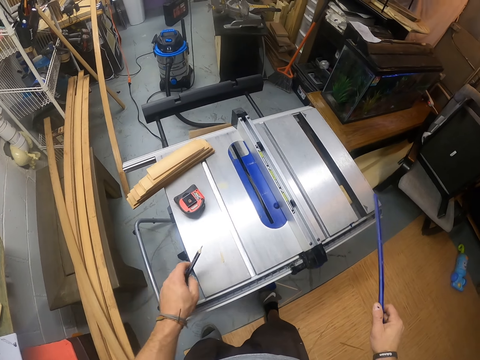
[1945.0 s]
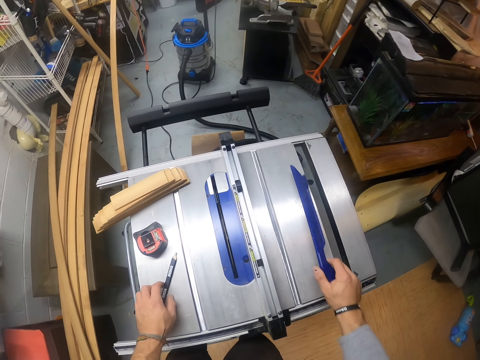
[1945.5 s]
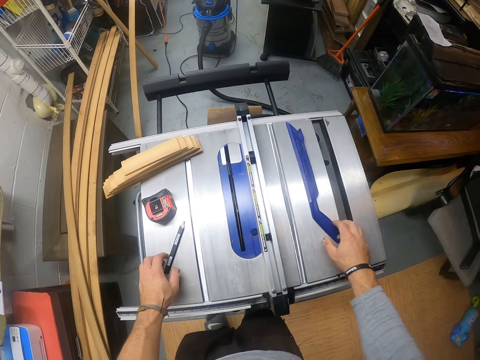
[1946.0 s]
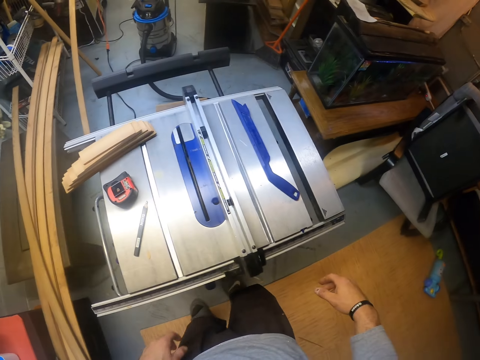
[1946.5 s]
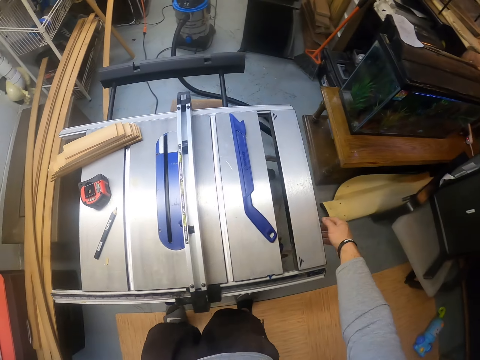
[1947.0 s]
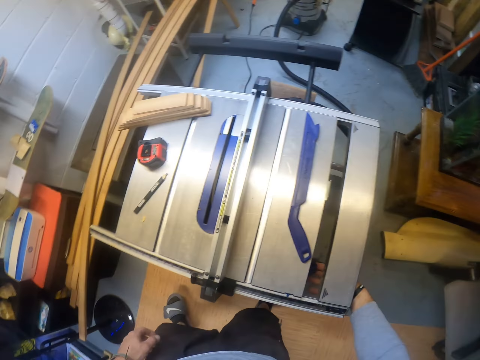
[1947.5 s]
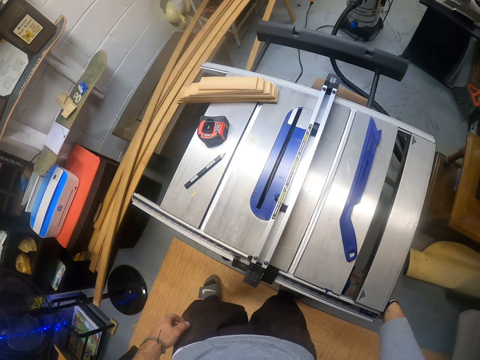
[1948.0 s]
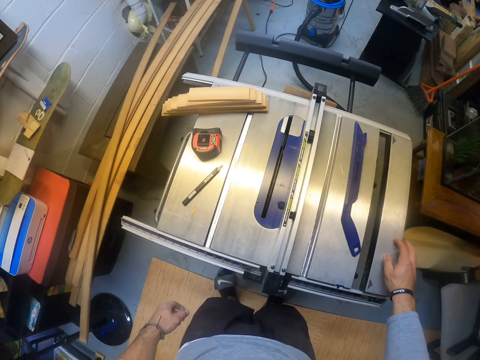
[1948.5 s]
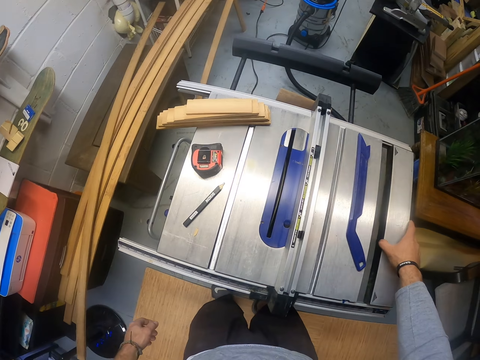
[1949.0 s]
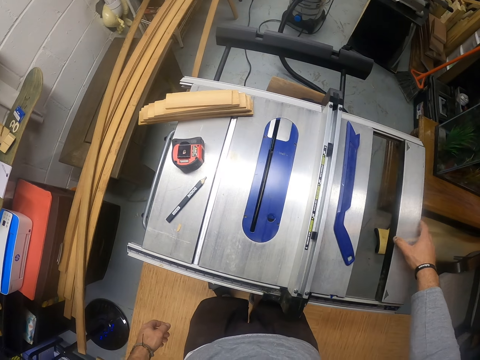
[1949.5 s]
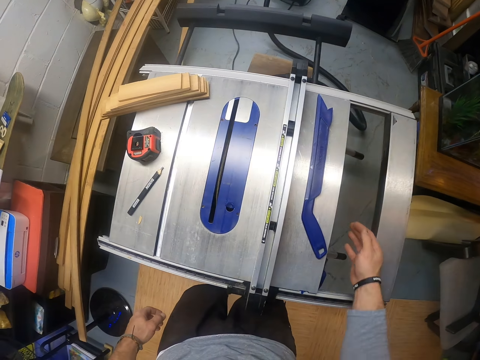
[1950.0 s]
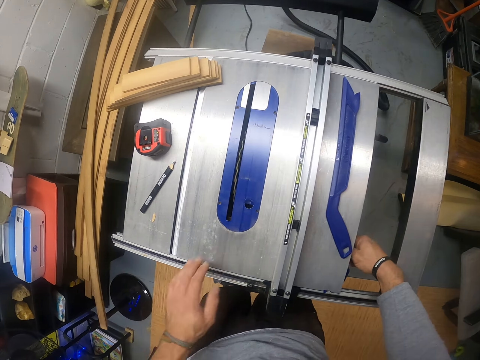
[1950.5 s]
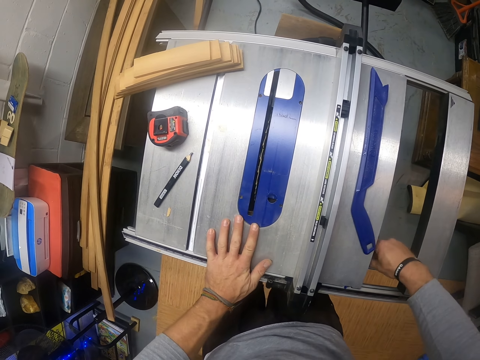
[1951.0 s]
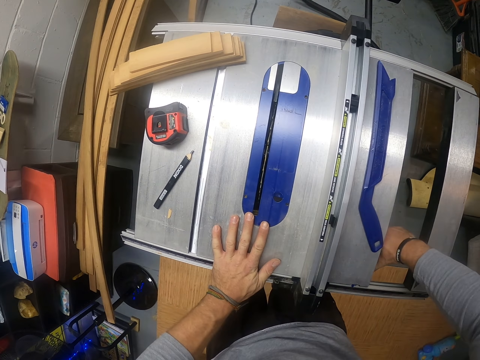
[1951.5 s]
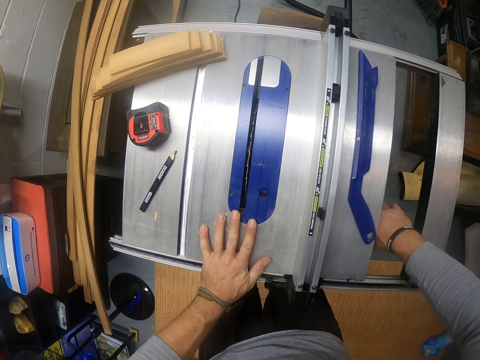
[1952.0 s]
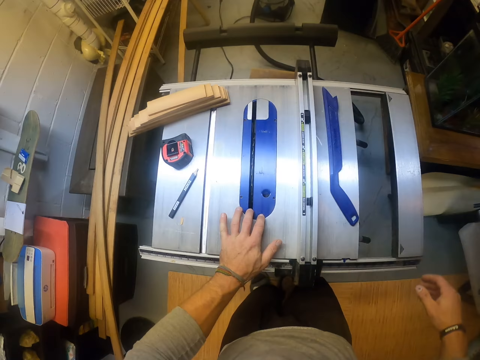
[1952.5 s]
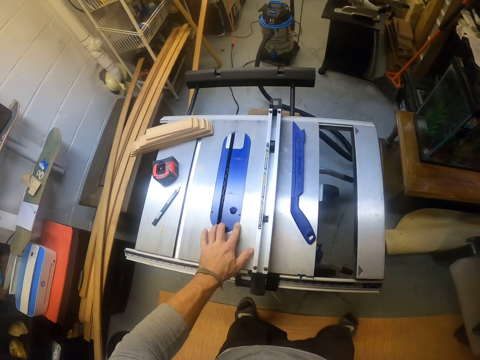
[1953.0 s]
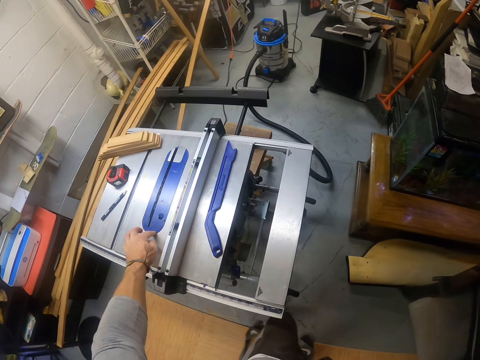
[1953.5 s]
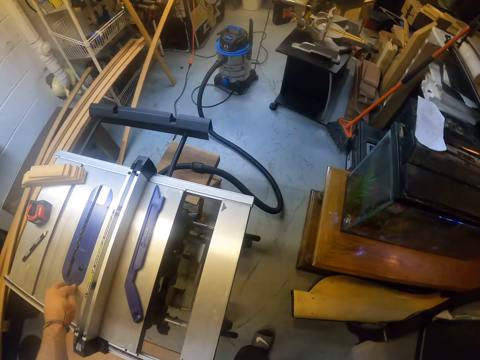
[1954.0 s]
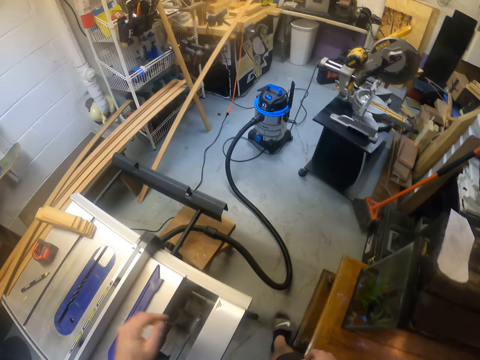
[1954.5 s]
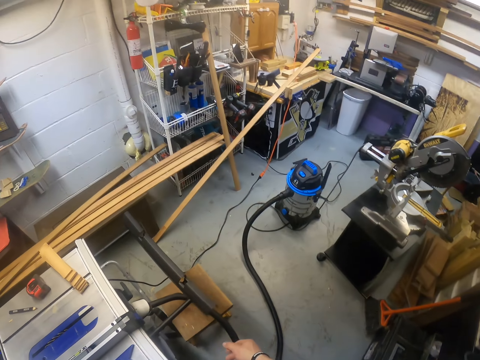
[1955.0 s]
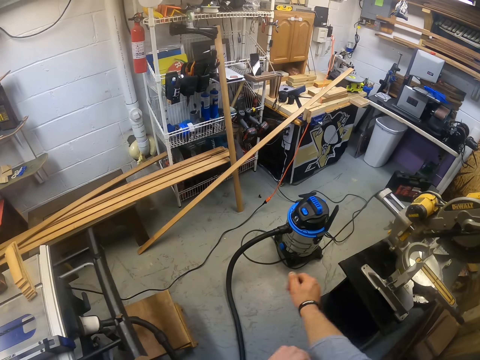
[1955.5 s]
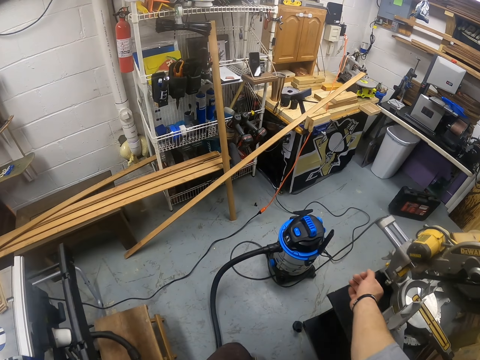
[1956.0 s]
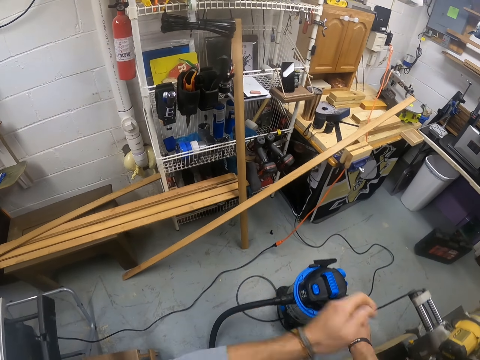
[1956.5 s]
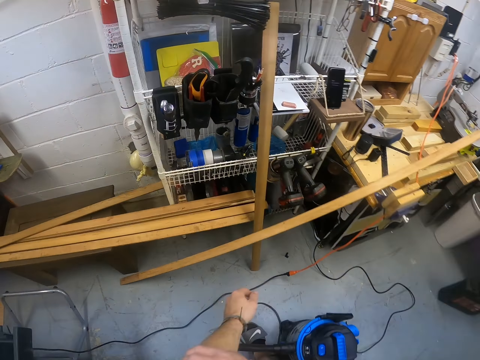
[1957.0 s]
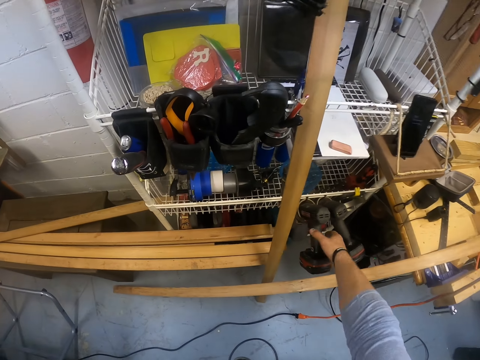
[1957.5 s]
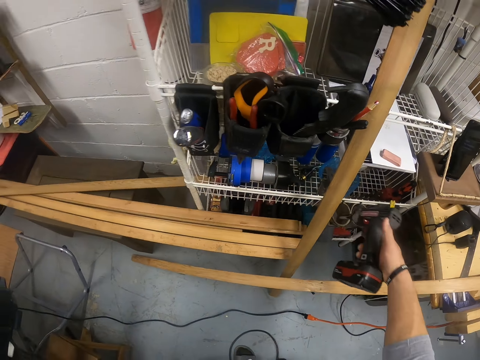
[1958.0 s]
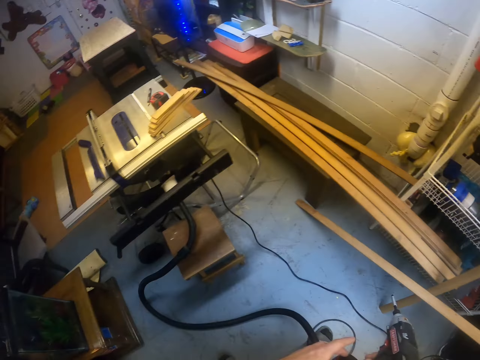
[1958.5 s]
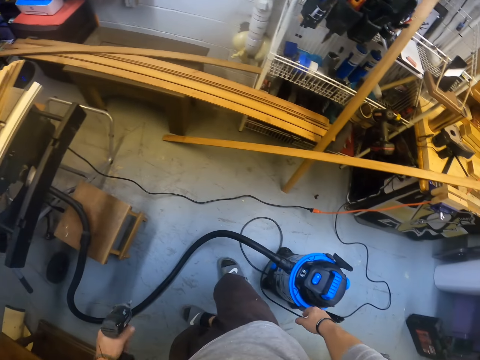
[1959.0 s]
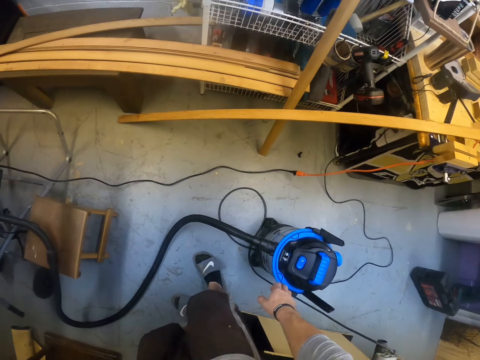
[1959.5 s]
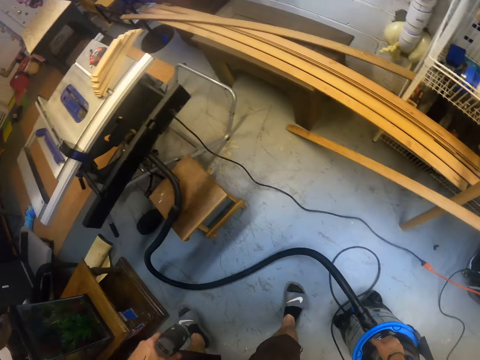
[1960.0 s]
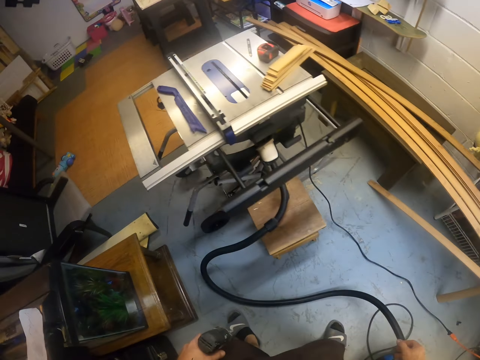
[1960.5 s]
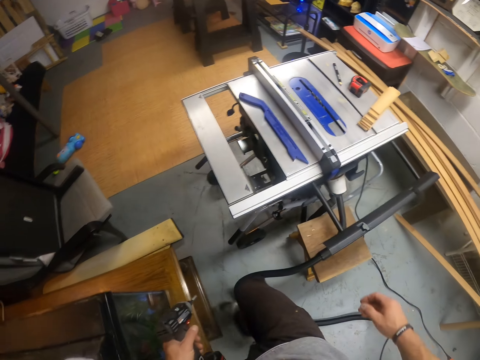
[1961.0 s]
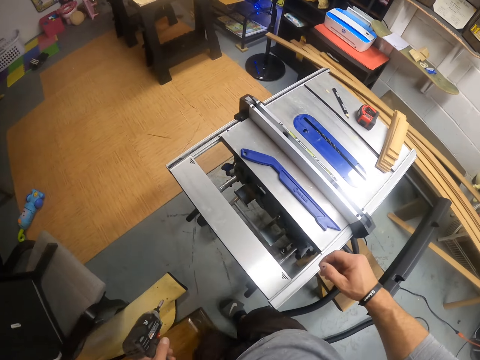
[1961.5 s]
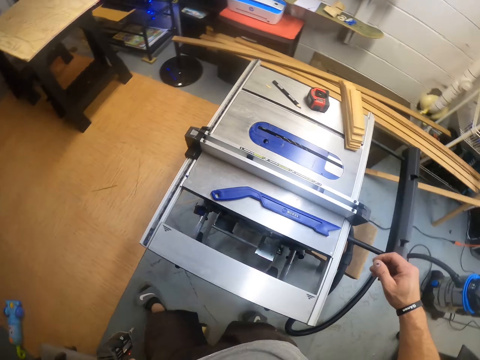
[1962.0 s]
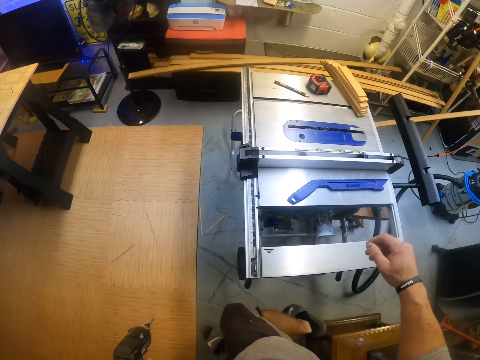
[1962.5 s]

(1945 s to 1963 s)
The camera wearer drops the pencil on the table saw with his left hand and drops the push stick on the table saw with his right hand. He turns off the table saw with his right hand. He adjusts the table saw with his right hand. He moves the machine. He adjusts the machine. He walks. He adjusts a shirt sleeve with his left hand. He adjusts the shirt sleeve with his right hand. He picks up a drill from a shelf with his right hand. He passes the drill from his right hand to his left hand. He touches a gas container. He turns on the table saw with his right hand. He walks.

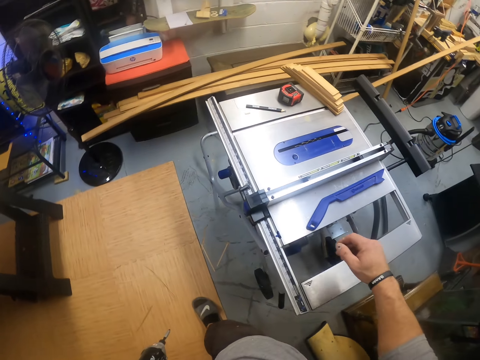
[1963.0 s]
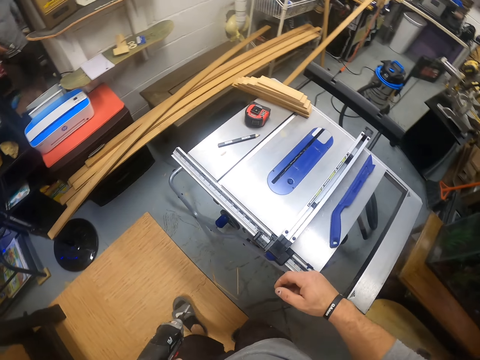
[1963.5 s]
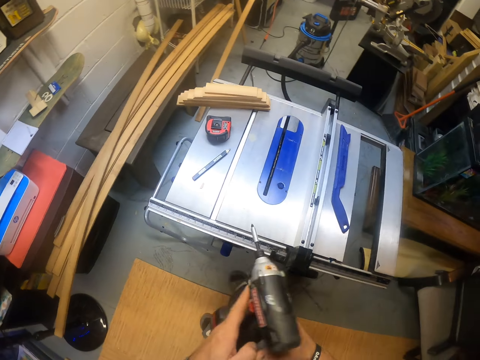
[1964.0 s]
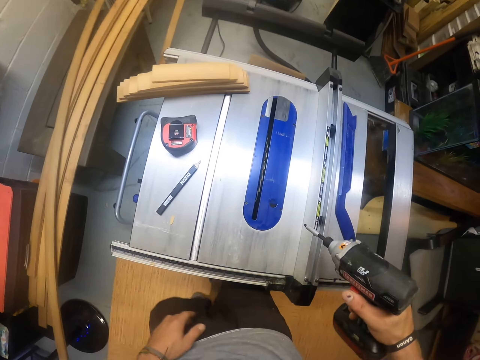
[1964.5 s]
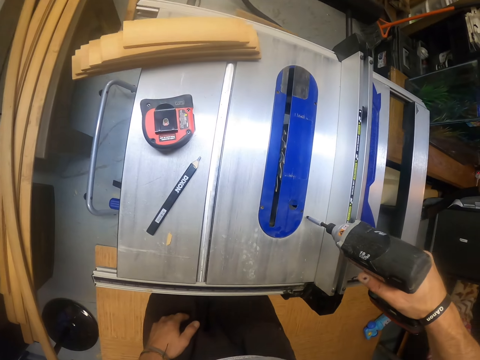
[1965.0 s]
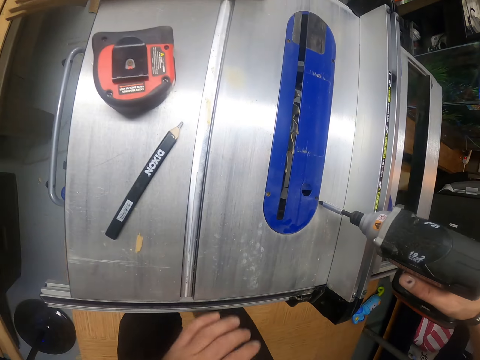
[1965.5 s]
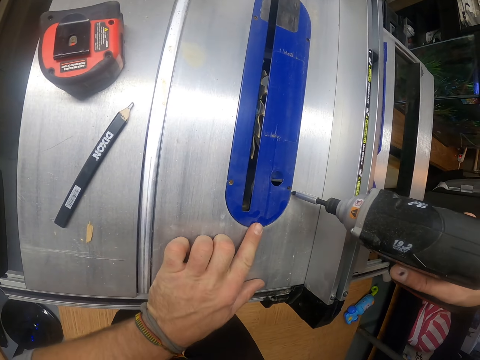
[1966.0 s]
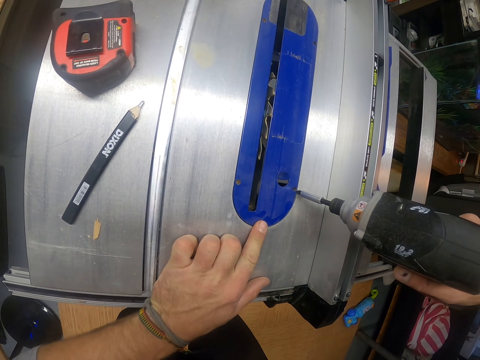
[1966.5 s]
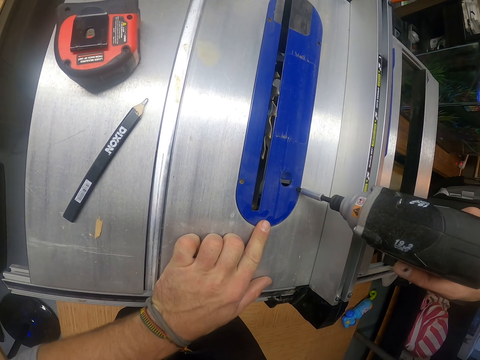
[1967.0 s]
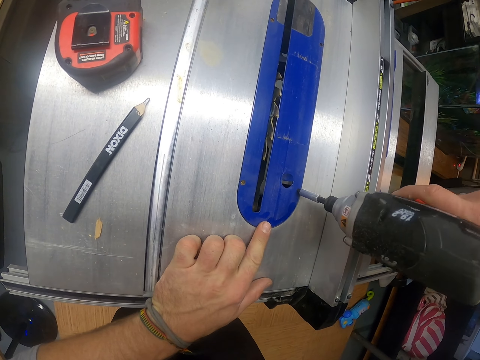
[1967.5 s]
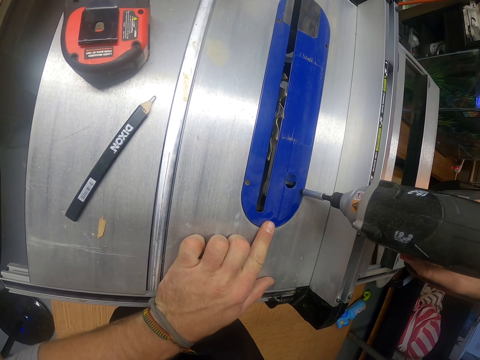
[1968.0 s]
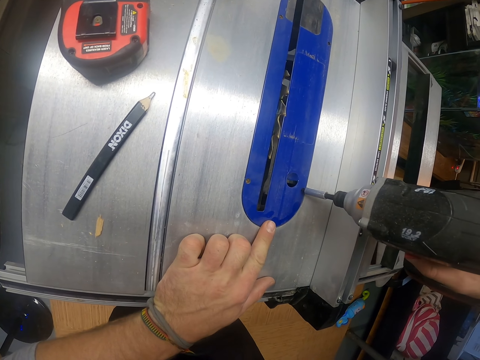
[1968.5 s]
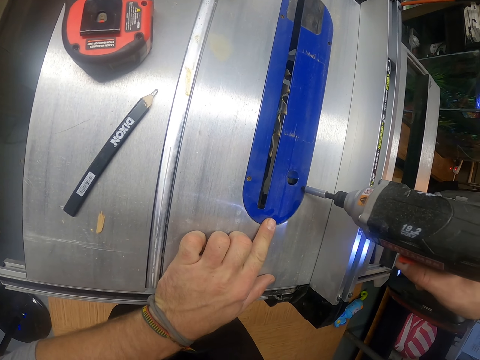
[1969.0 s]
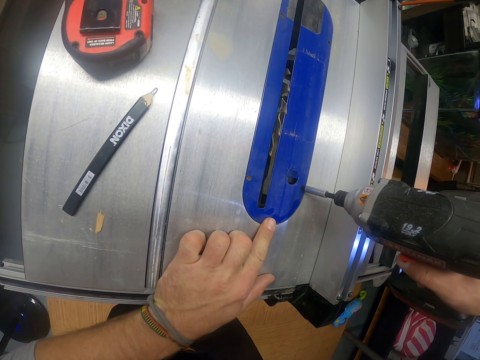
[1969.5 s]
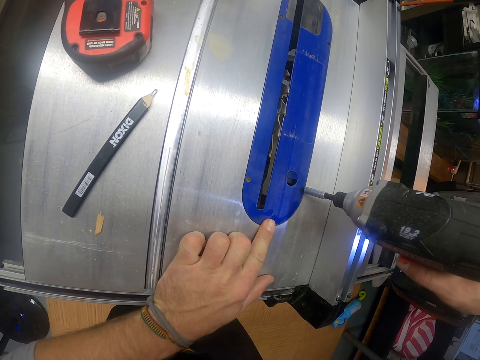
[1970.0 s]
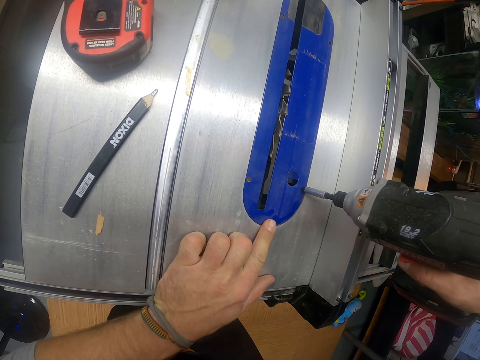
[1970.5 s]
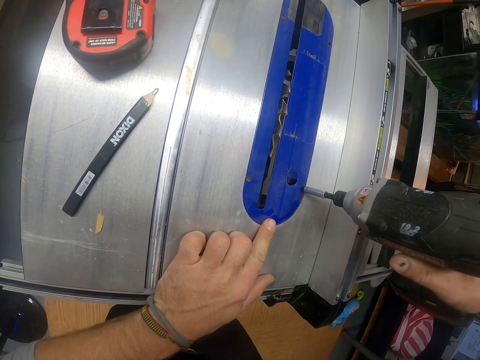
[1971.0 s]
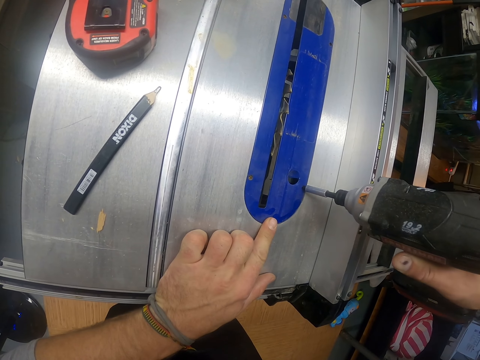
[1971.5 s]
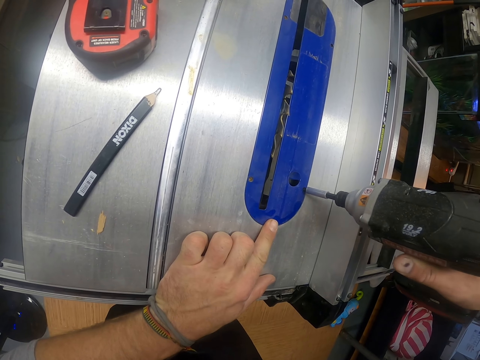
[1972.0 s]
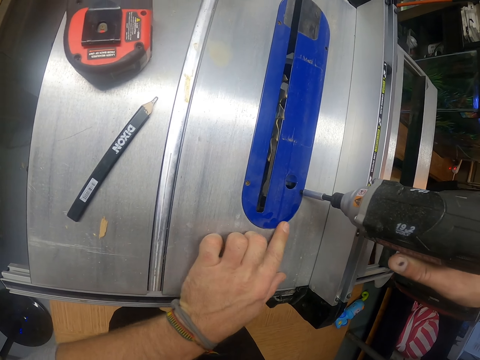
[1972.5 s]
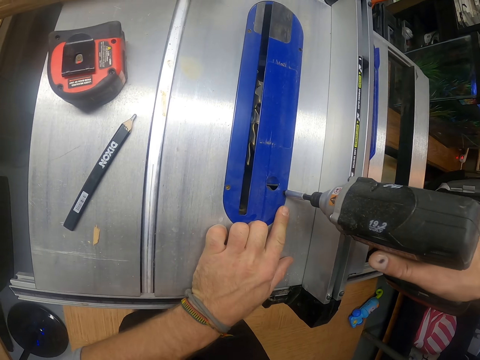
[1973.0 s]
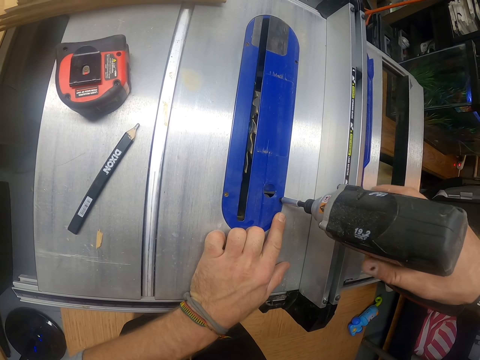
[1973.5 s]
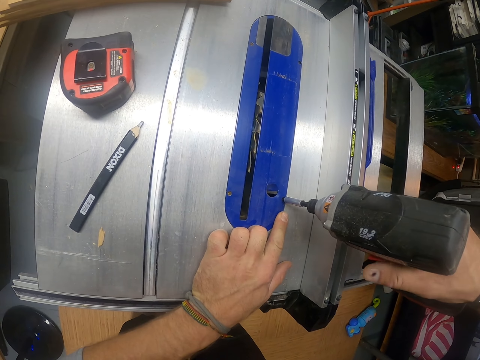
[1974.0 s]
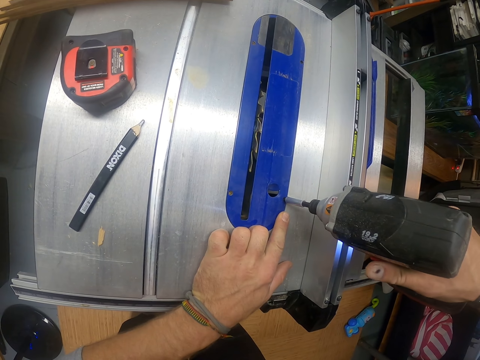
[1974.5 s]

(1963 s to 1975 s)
The camera wearer moves the drill to the right hand. He unscrews a screw on the table saw guard with the hand drill in his right hand. He drills the machine. He moves his hand.
